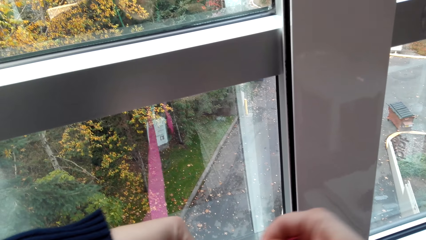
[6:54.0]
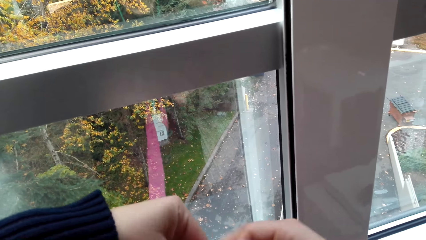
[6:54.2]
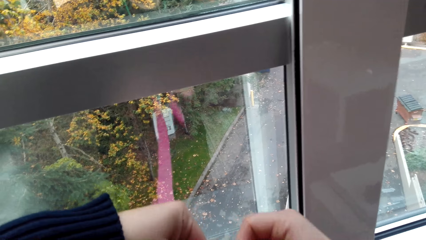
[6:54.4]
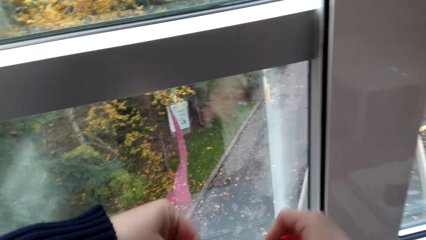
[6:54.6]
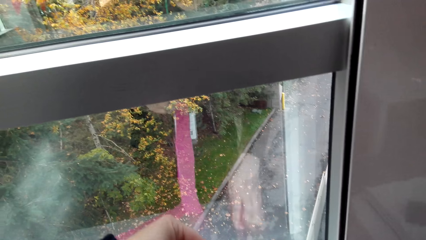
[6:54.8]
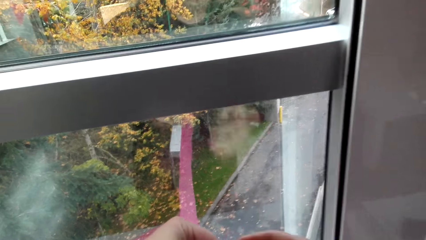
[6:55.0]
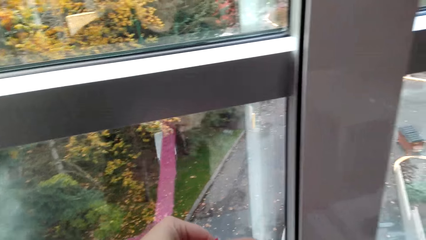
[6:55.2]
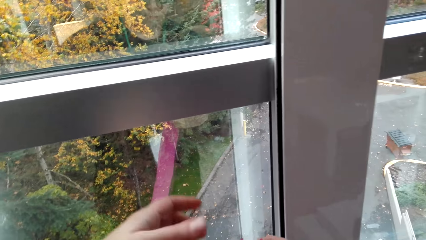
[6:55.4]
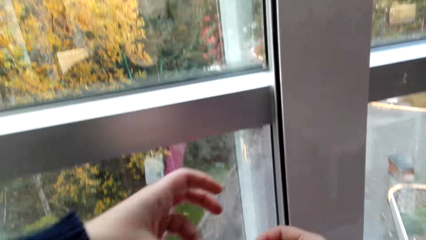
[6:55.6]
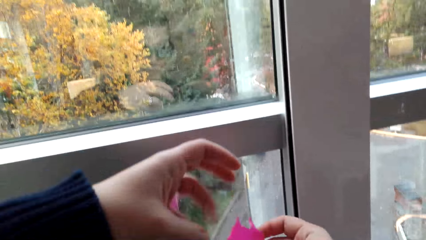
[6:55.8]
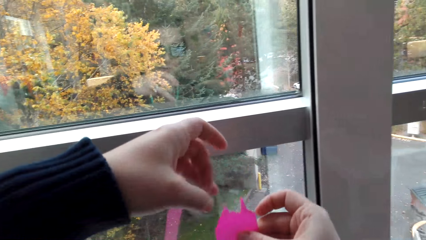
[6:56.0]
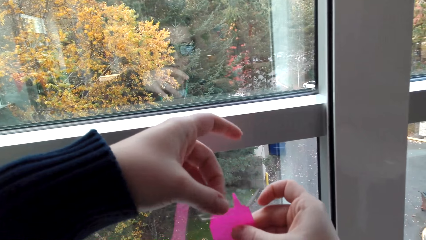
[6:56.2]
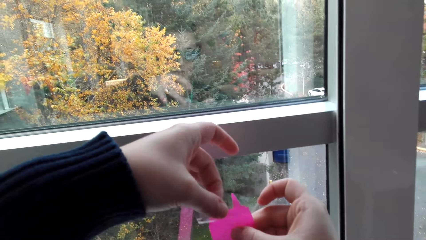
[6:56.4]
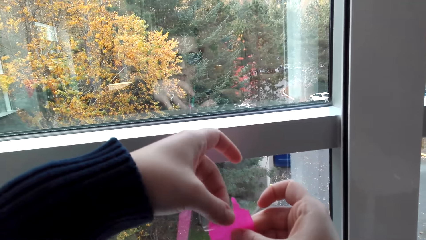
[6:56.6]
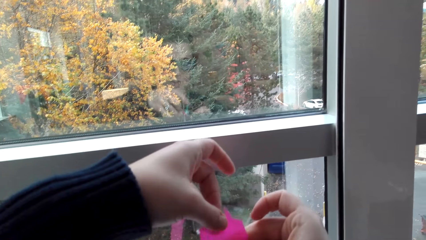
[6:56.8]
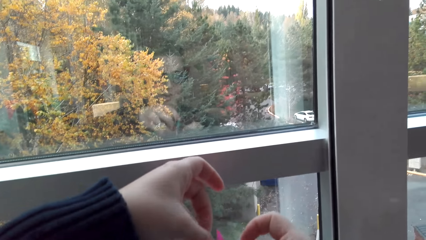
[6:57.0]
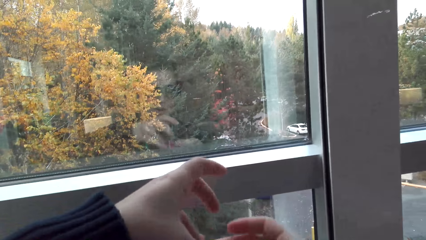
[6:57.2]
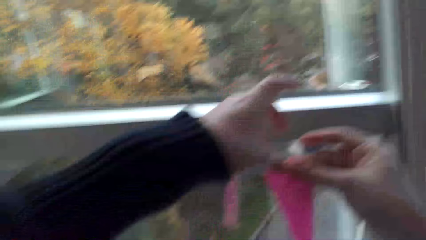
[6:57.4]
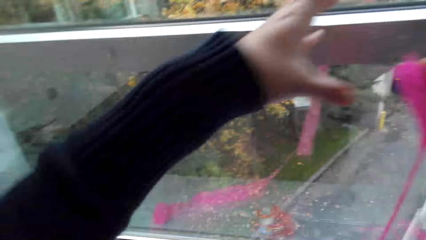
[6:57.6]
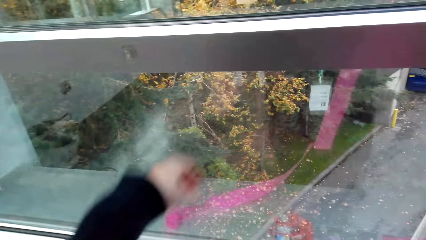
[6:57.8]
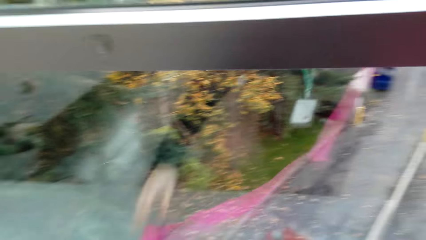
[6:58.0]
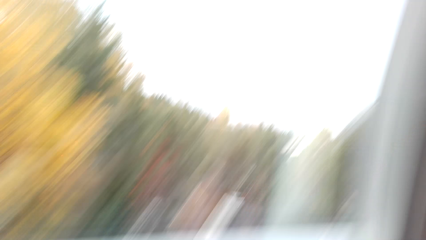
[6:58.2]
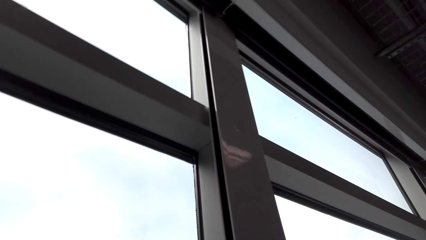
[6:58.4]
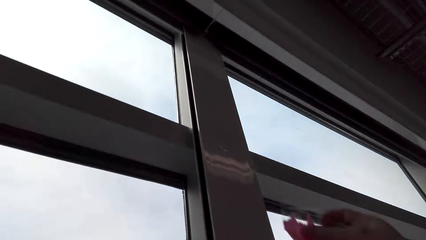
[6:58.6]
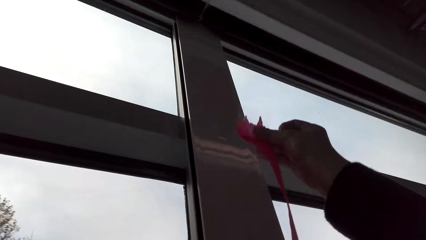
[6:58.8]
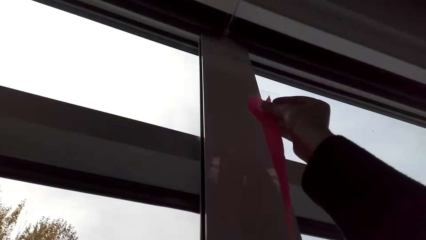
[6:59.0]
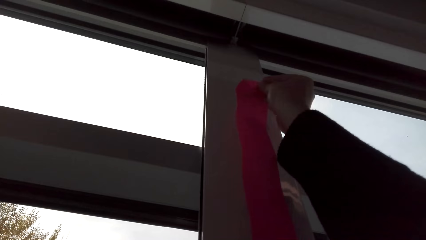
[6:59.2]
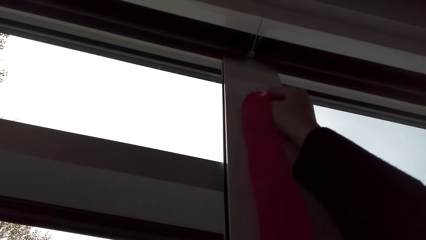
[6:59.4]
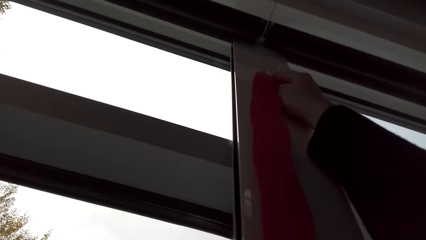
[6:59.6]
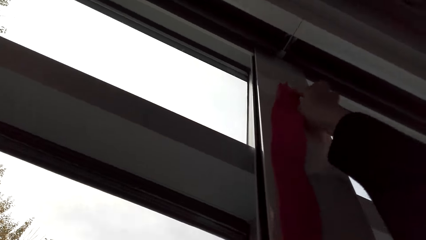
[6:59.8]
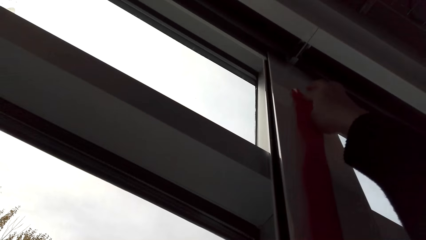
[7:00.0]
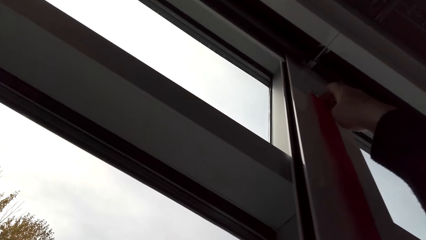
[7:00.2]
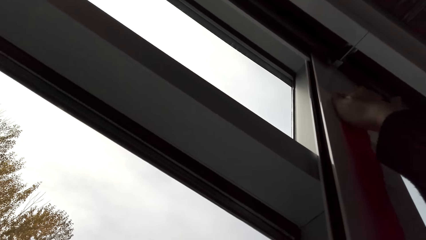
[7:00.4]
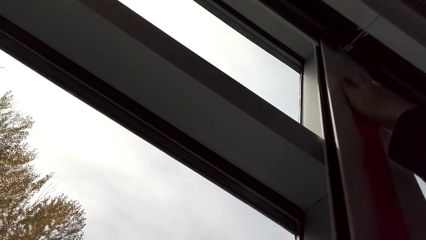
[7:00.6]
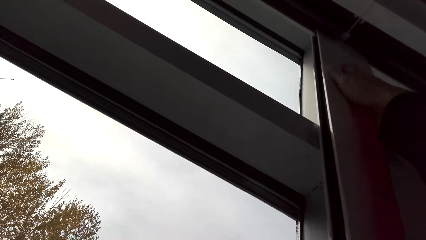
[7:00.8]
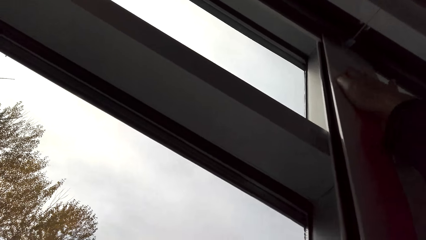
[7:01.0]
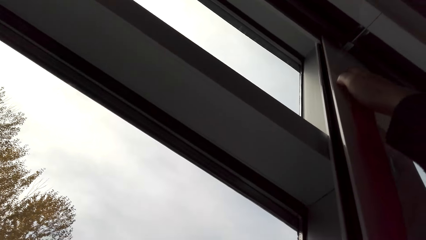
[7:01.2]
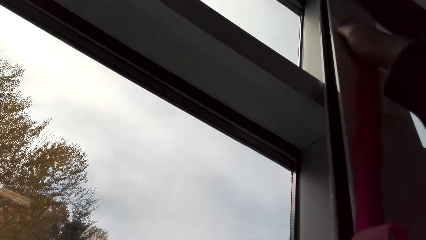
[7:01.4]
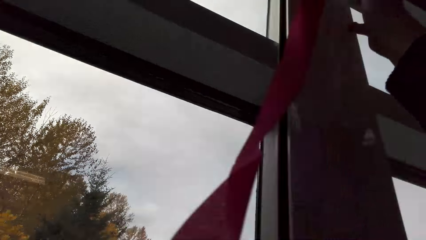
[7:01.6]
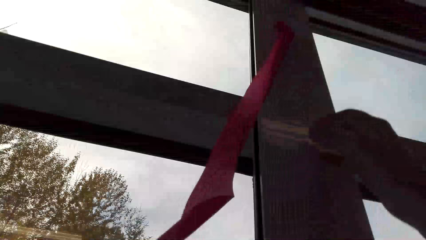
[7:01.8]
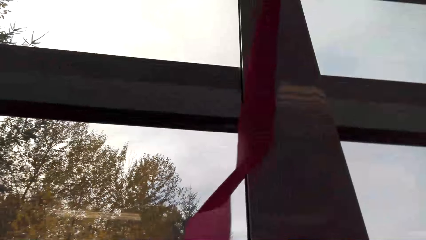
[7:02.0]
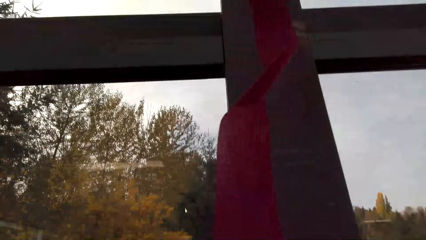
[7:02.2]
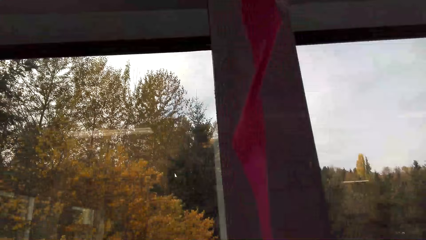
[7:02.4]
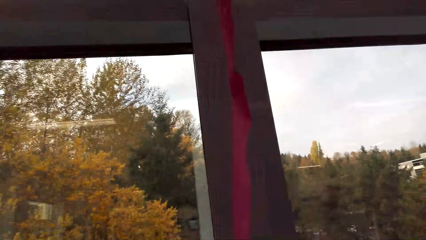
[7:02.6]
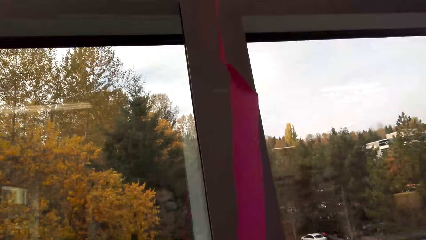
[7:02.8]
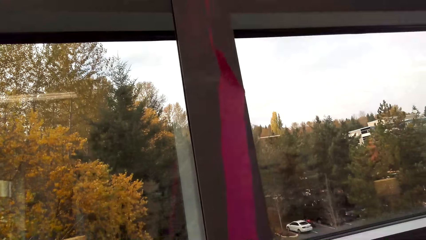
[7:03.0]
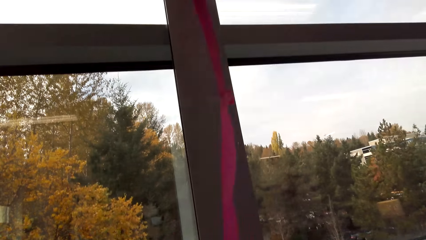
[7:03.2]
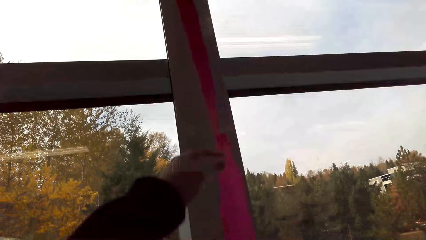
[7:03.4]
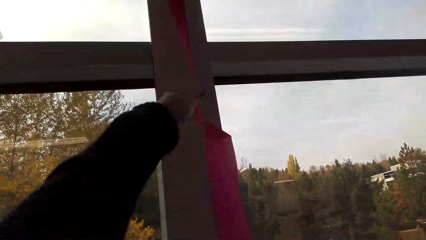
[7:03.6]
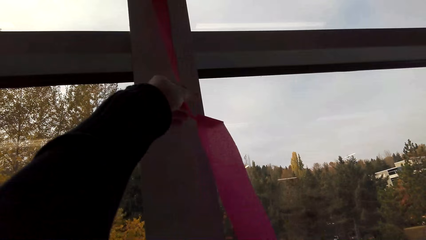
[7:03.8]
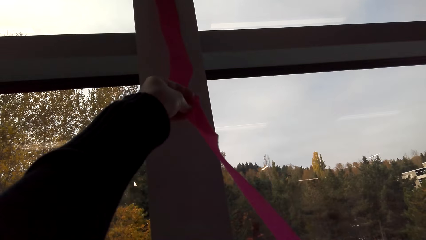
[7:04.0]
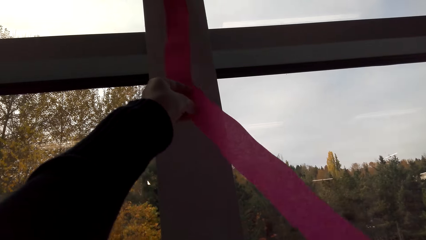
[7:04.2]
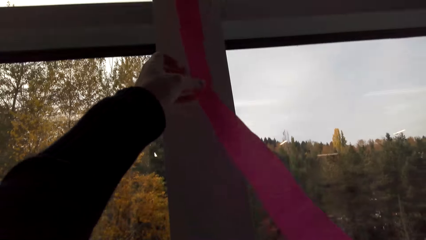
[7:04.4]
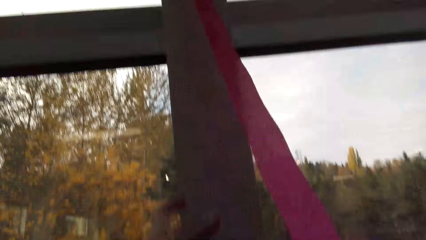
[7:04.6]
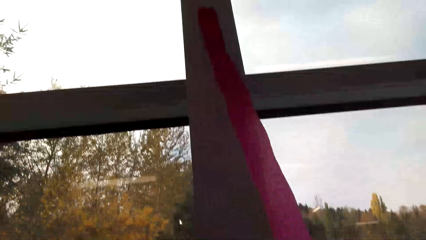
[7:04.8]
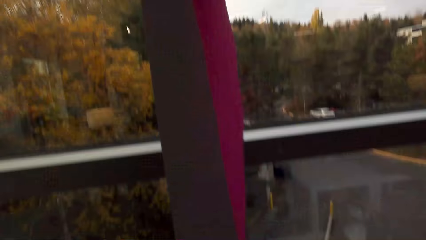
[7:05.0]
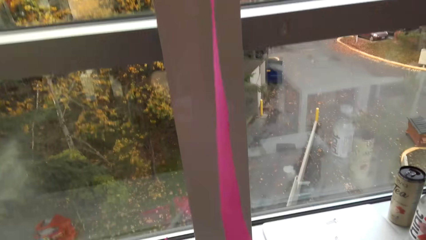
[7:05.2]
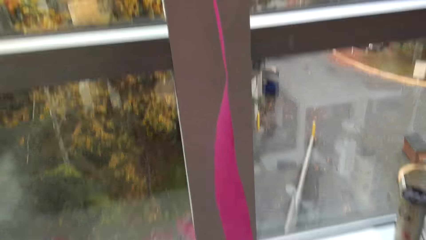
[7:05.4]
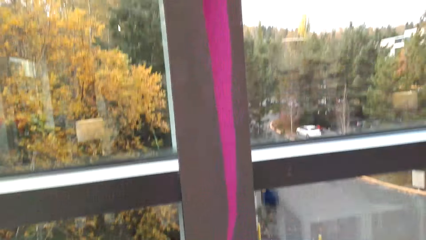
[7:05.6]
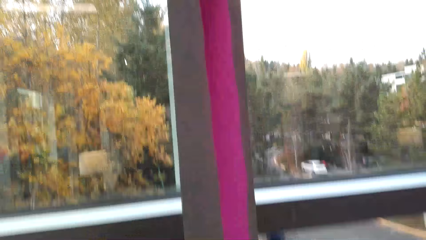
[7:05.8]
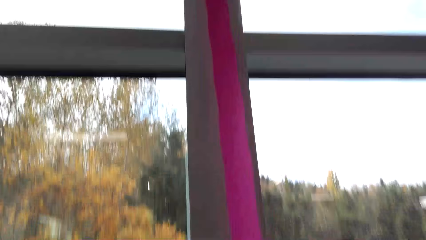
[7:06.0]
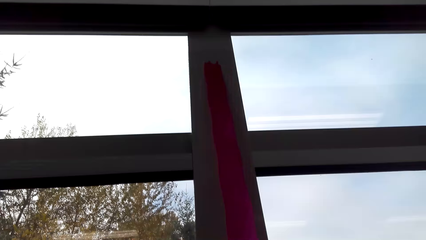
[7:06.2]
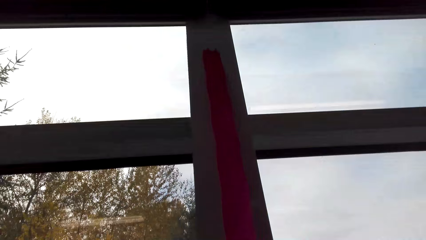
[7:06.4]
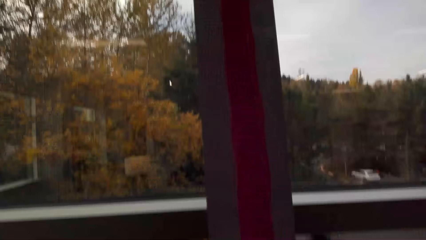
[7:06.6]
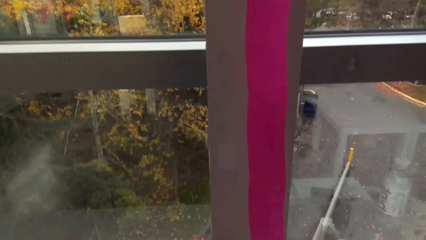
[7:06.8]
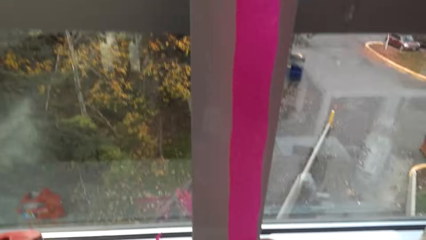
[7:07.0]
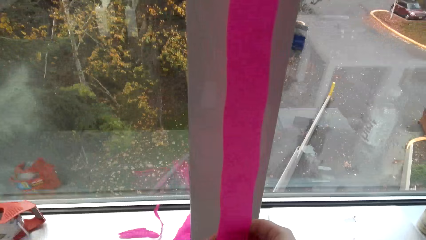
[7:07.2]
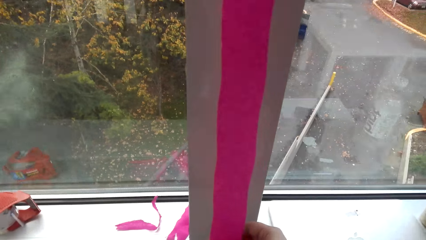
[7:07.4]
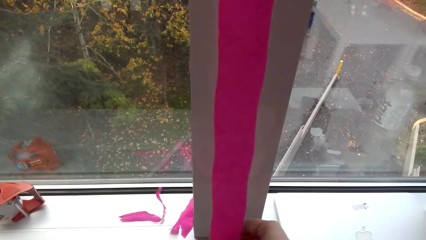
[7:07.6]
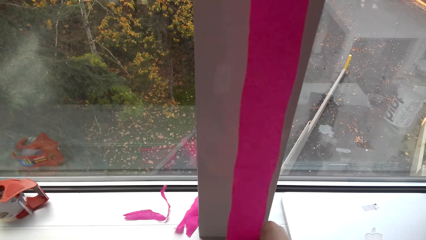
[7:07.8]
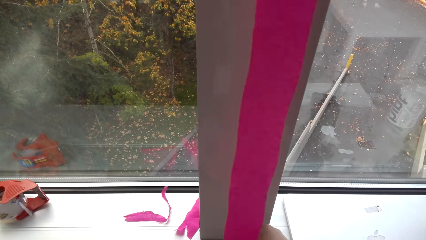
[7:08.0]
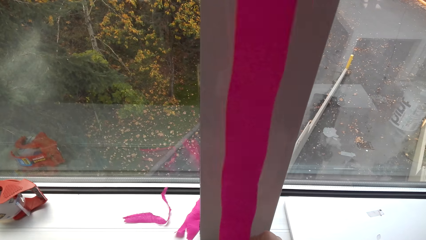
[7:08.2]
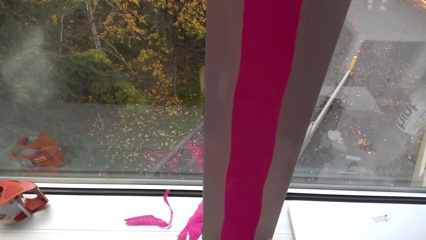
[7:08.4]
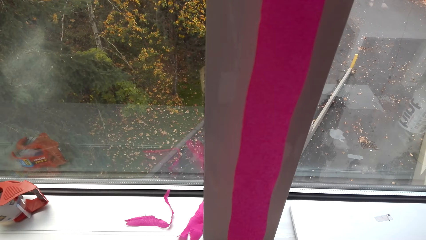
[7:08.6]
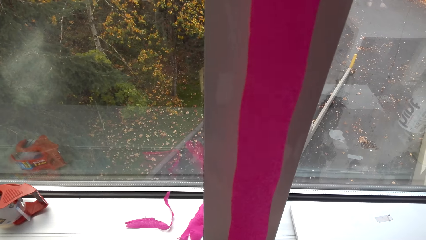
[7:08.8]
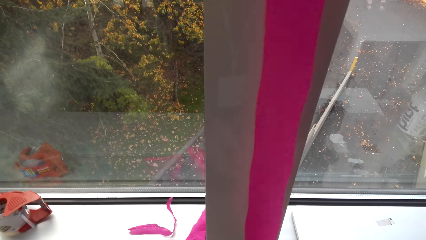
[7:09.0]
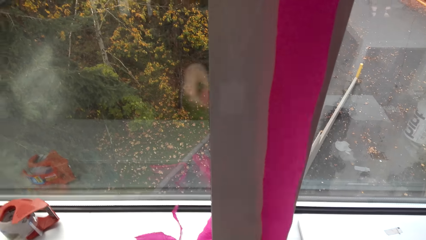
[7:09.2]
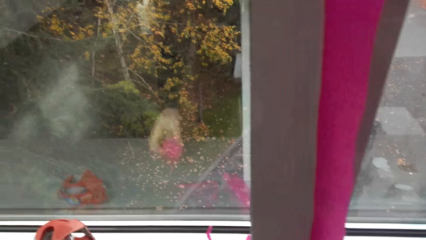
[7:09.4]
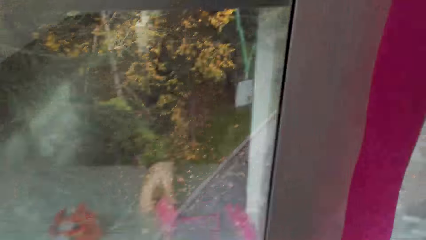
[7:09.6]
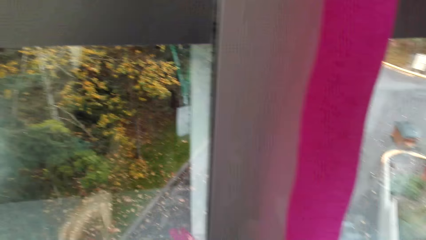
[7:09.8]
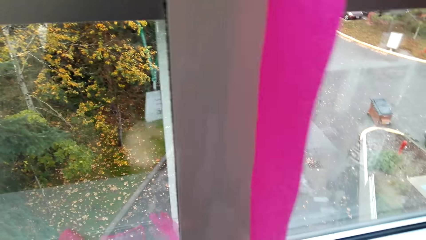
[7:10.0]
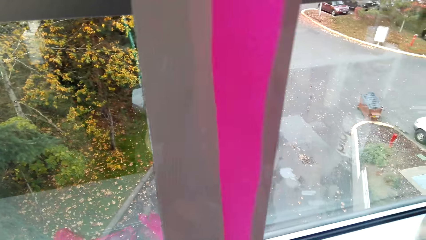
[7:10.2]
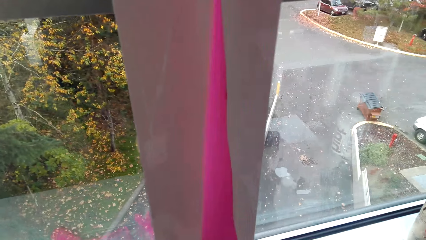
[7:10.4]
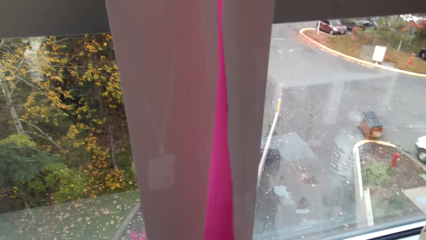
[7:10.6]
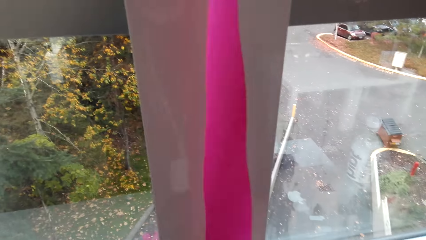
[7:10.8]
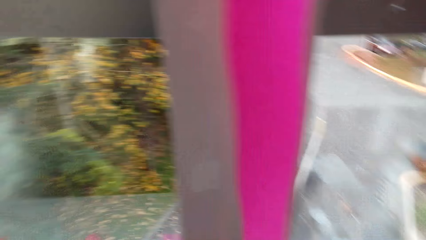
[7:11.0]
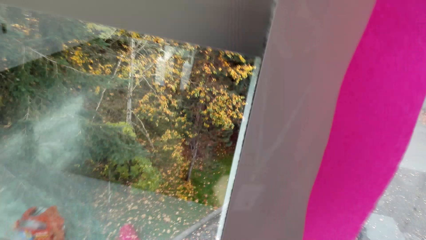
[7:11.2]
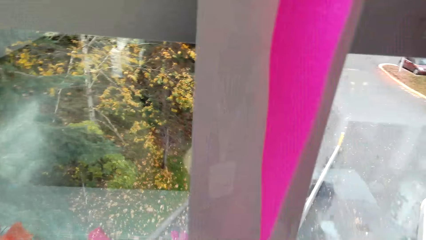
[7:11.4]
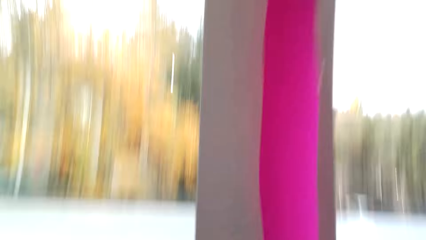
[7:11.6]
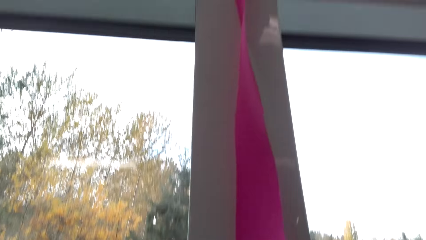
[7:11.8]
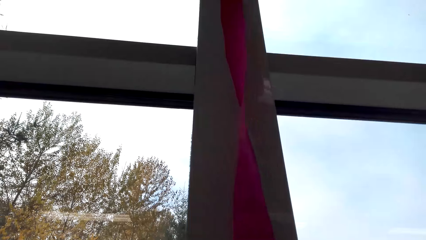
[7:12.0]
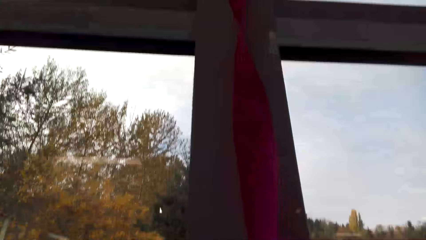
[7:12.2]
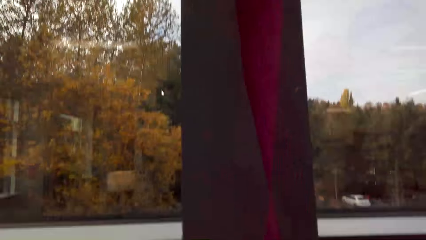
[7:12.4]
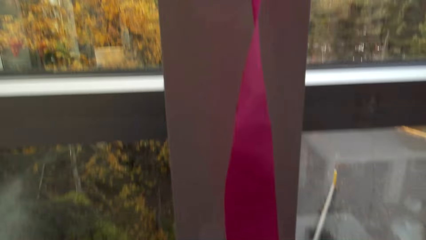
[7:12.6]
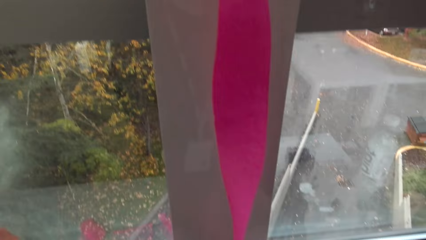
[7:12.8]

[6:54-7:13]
The camera wearer hangs the flower on the window. They stick the ribbon on the wall with a cello tape. They roll the ribbon. They cut the piece on the ribbon, put the piece down, and roll the ribbon.
